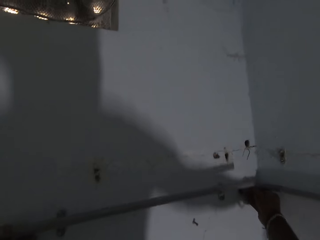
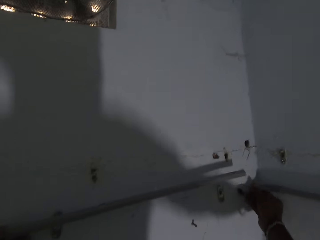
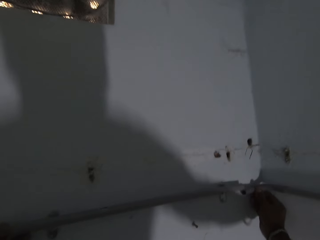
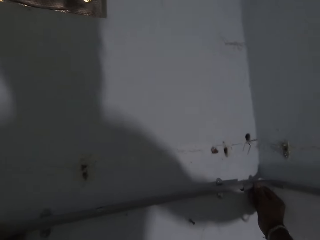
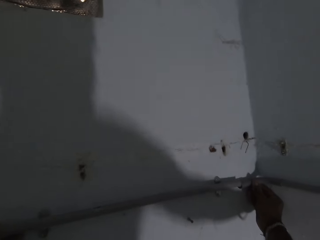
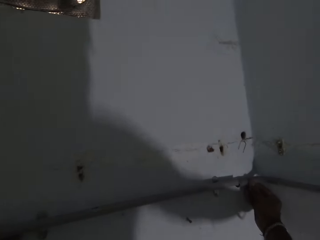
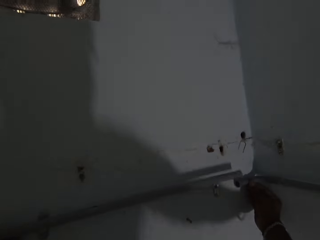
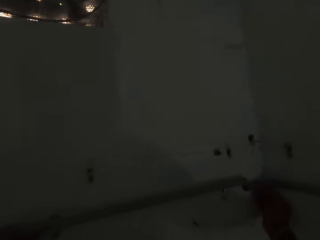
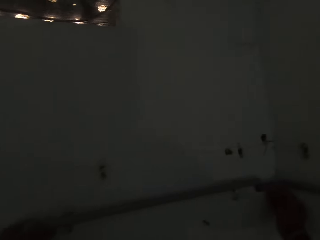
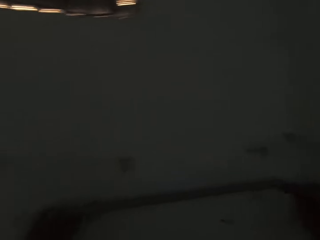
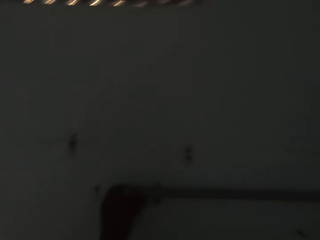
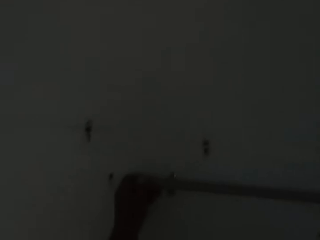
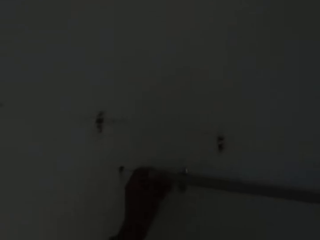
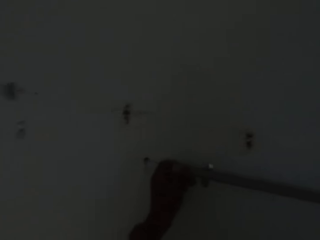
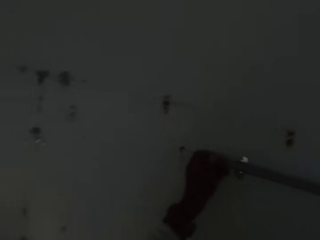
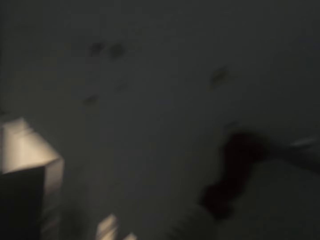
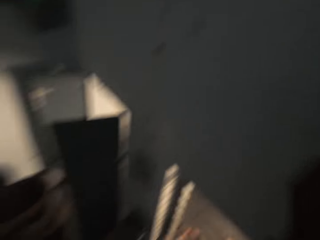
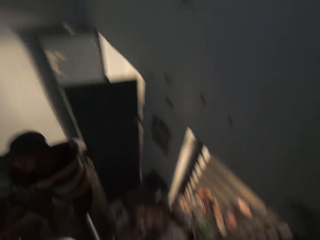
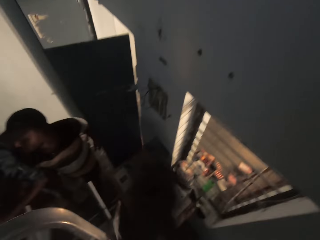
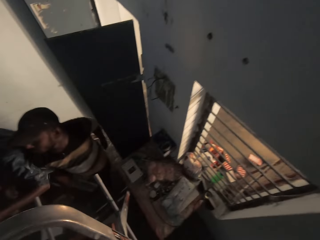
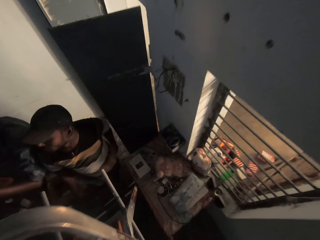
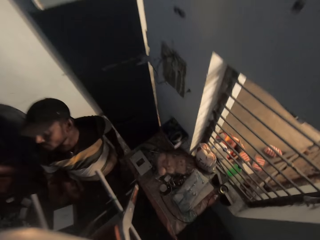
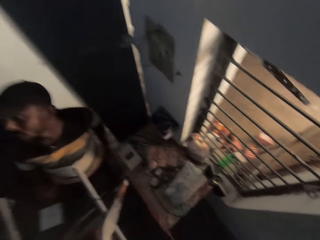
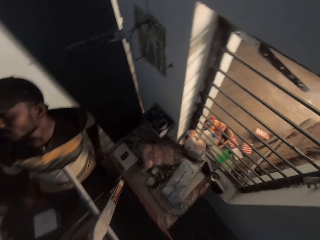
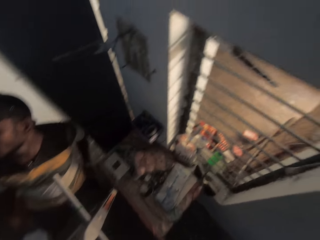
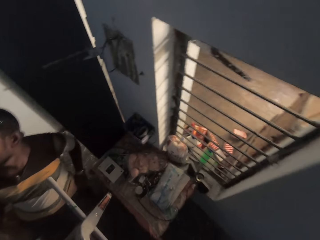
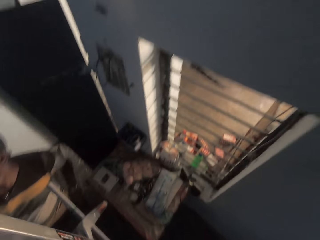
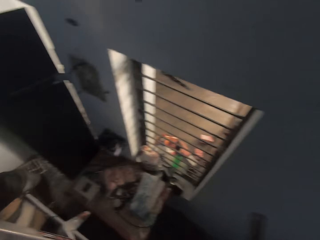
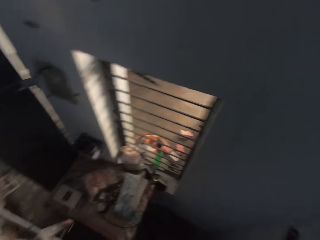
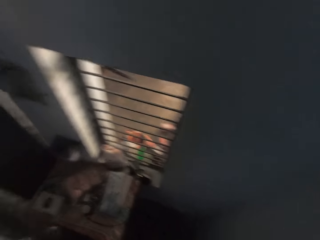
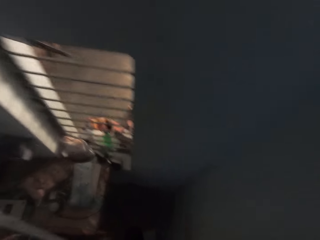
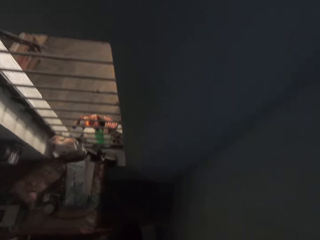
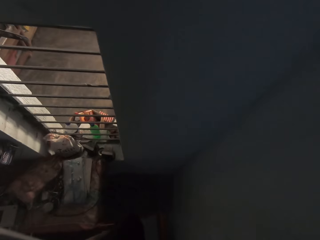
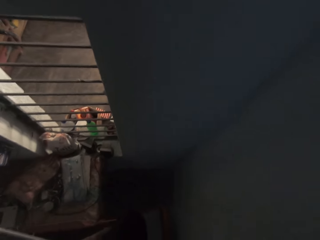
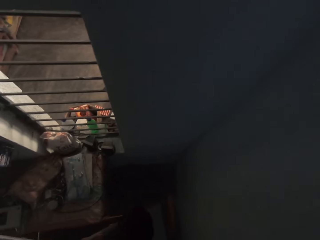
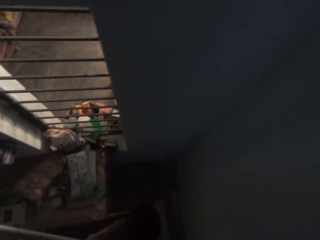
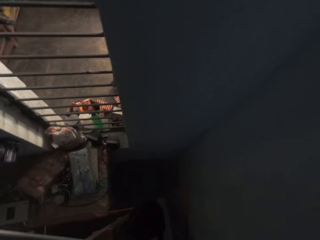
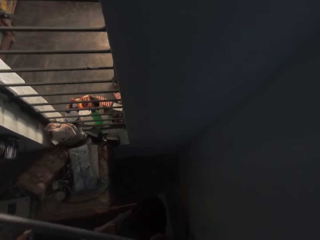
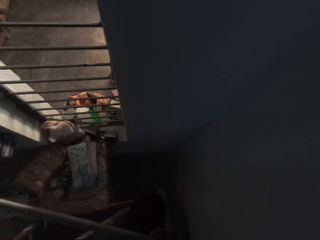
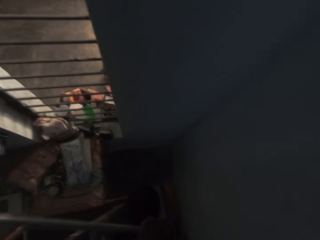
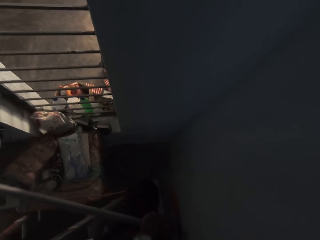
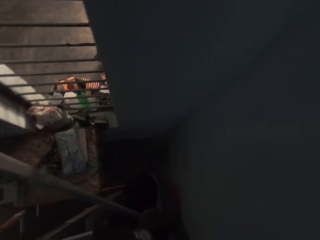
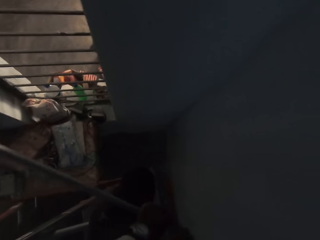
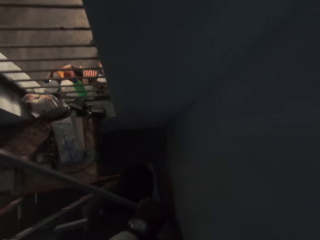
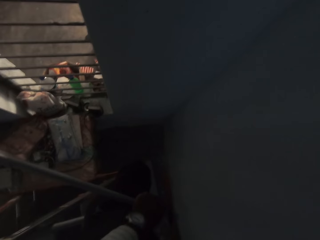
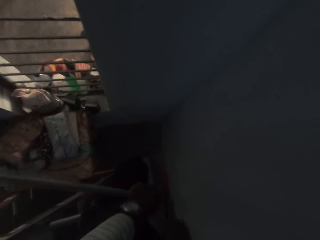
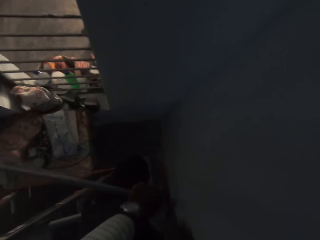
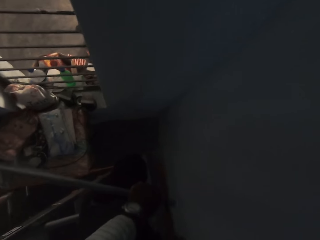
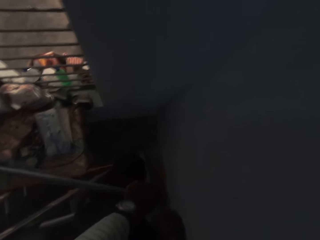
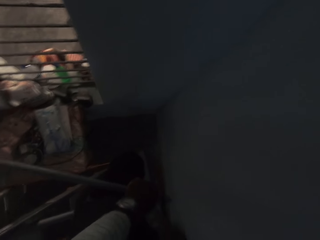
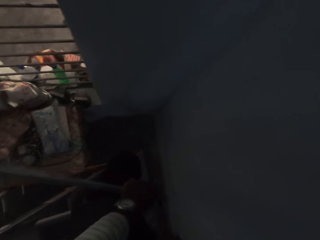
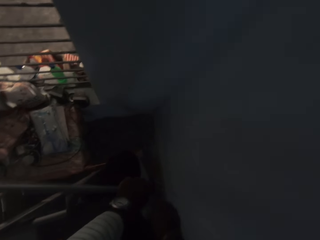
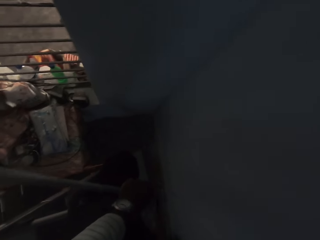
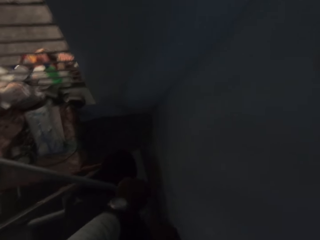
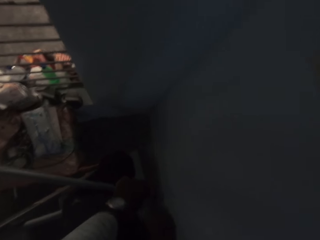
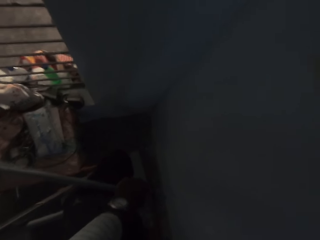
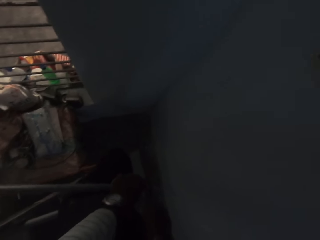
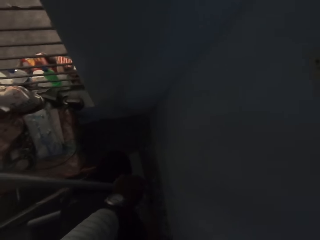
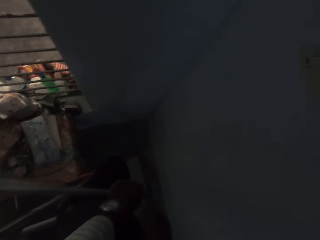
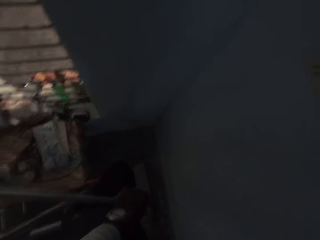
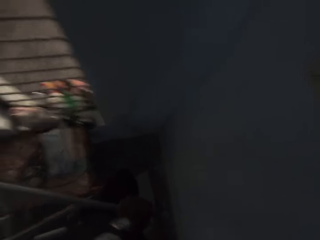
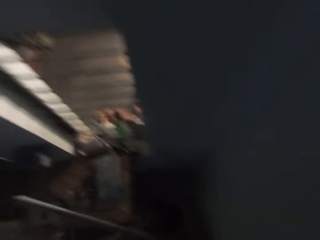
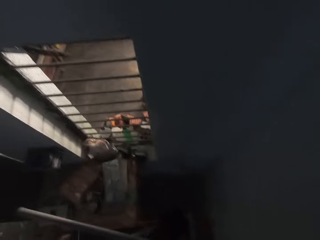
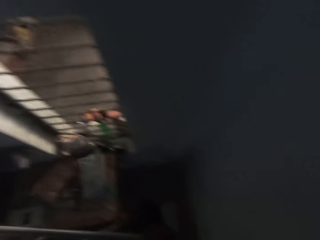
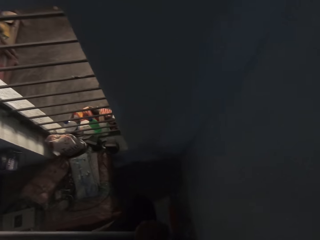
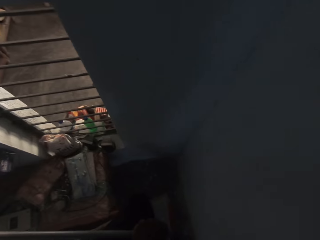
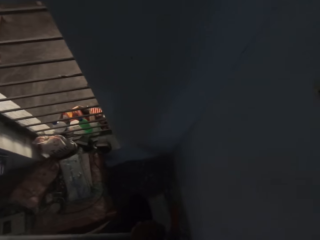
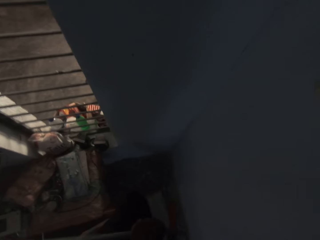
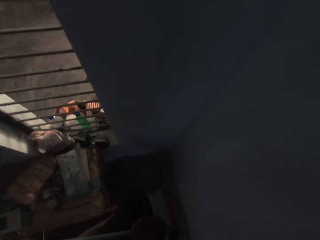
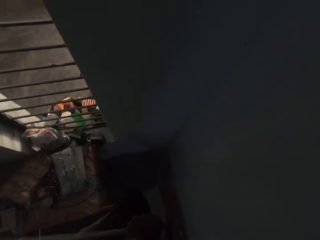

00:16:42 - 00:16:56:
The camera wearer picks a saw from the ladder with his right hand. He cuts the electric pipe with the hand saw in his right hand.

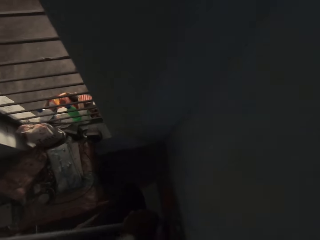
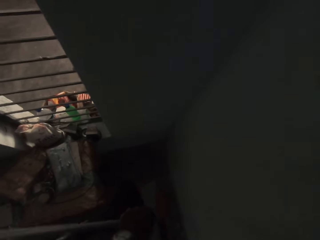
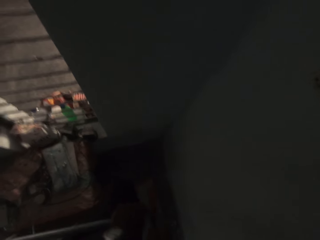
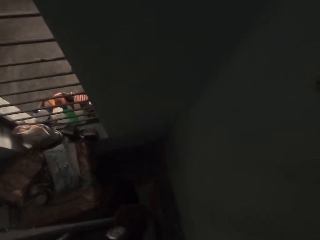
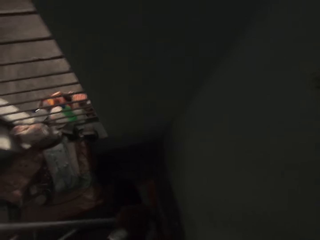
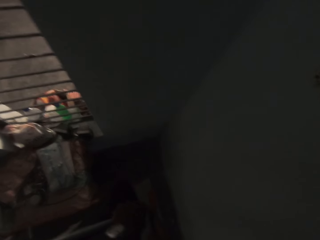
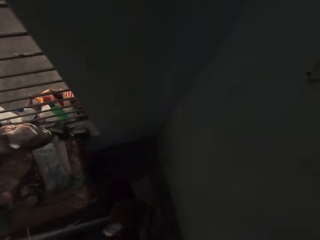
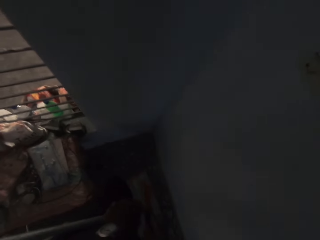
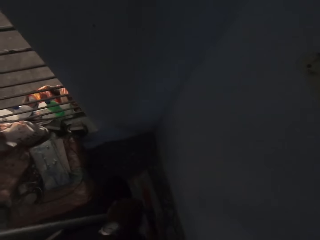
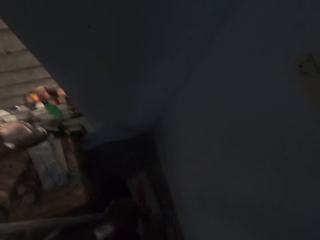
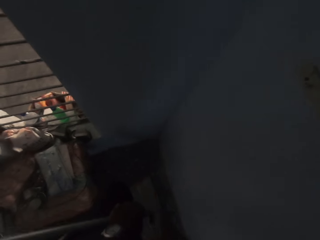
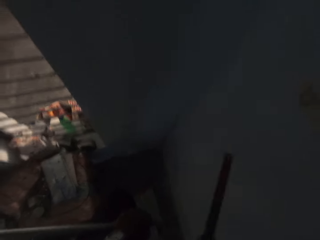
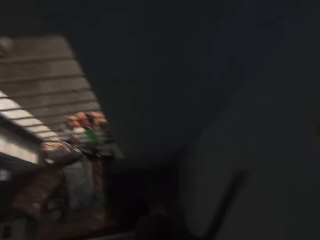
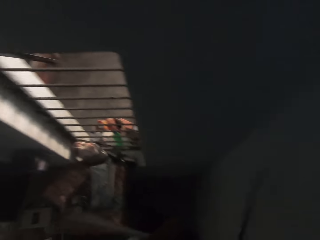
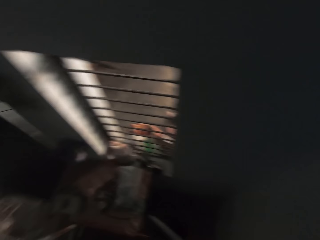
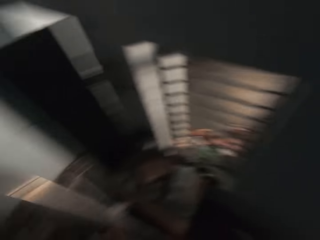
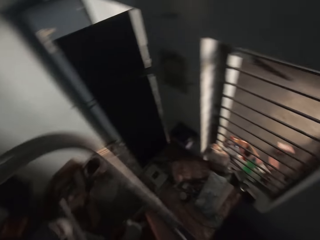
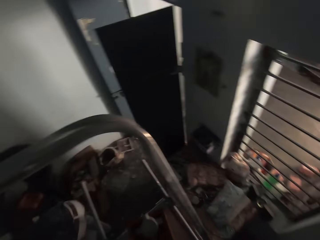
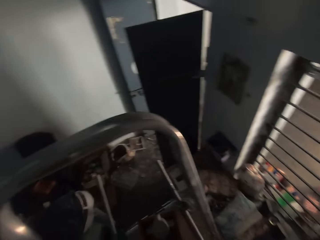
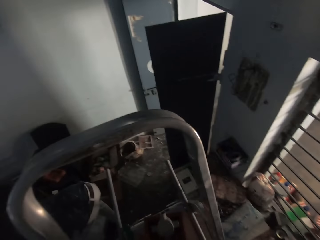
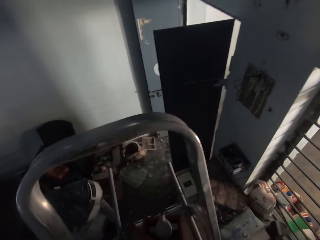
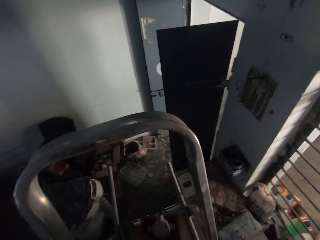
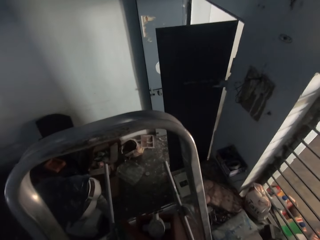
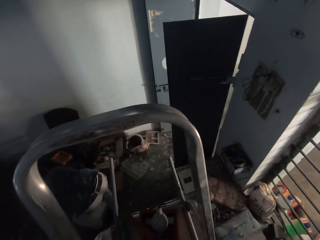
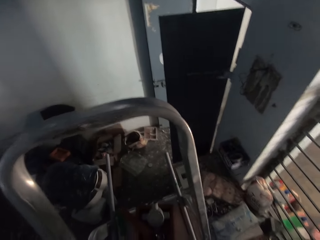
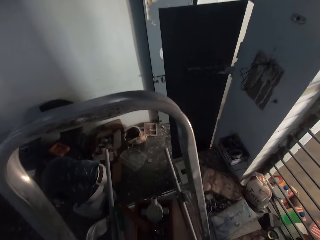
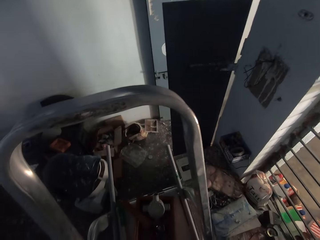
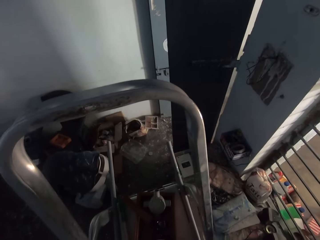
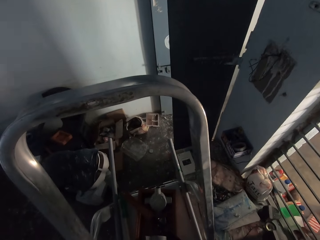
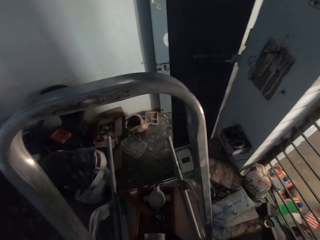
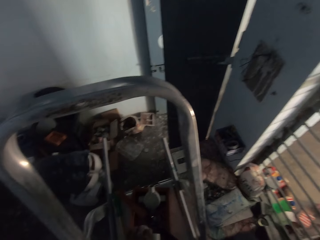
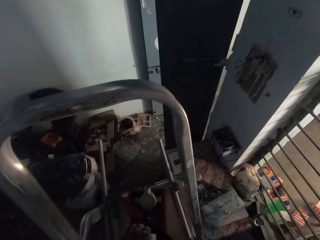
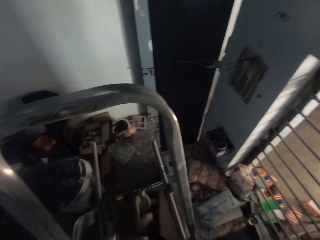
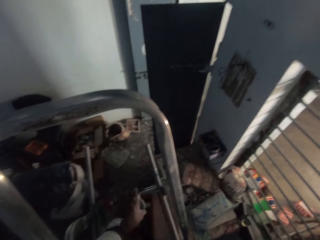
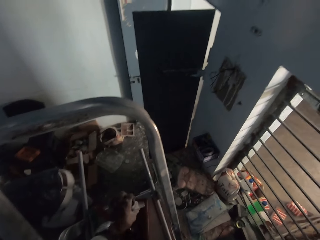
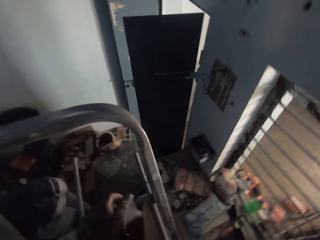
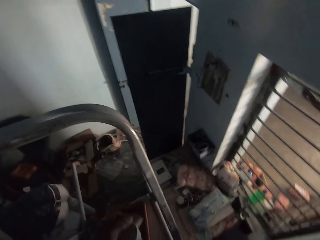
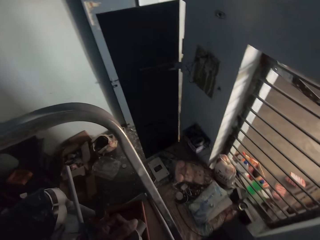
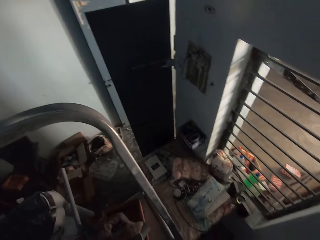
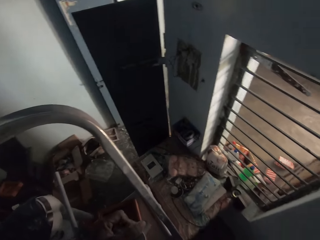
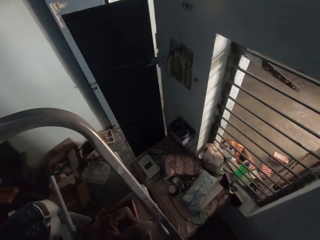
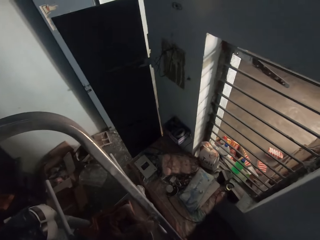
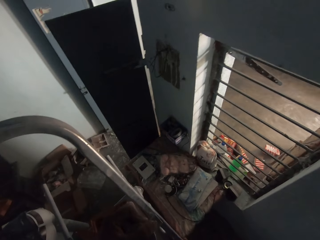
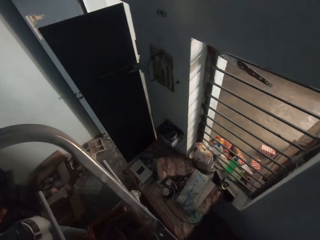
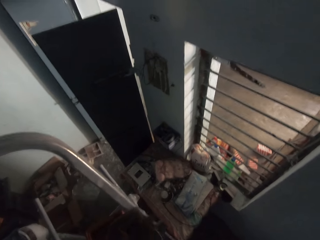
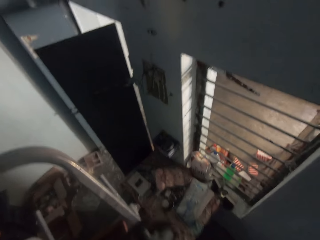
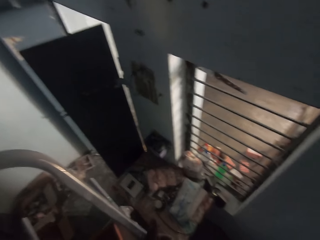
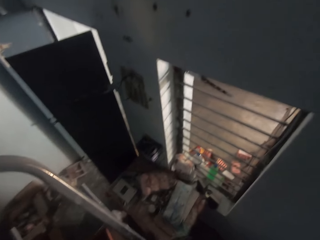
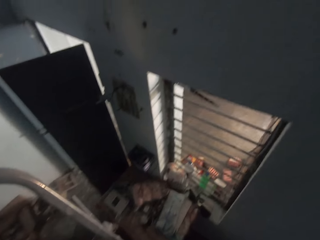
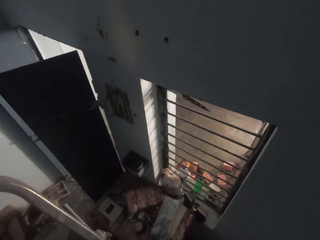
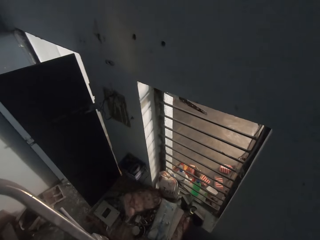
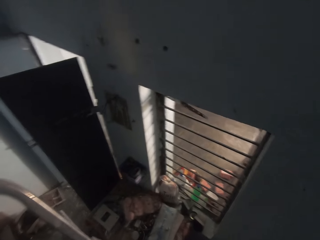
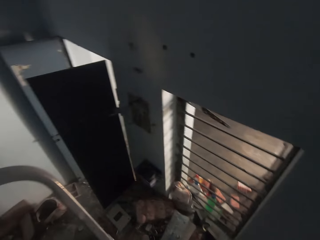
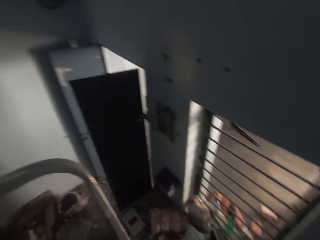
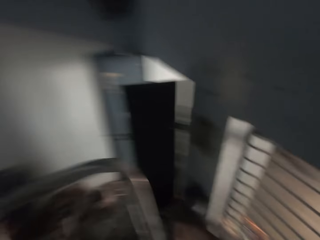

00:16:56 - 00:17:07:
The camera wearer drops the saw on the ladder with his right hand. He picks a pipe joint from a box on the ladder with his right hand.
